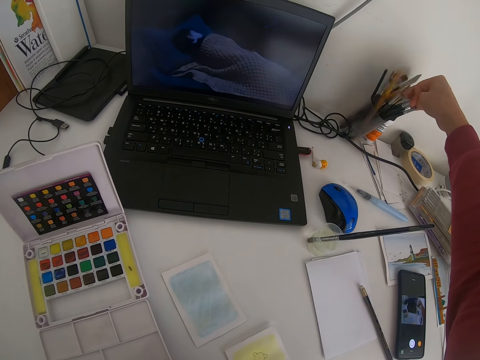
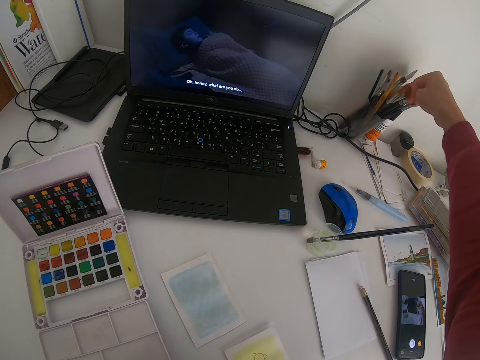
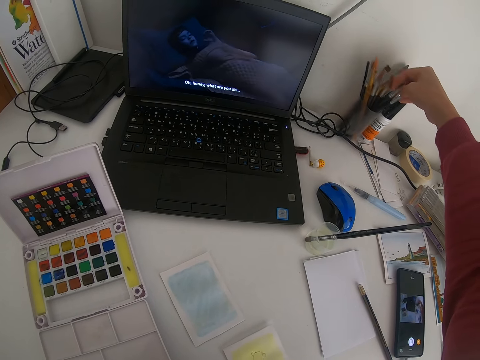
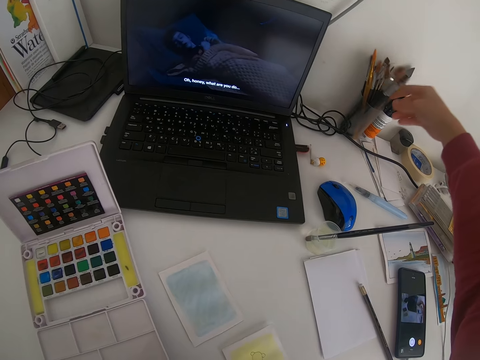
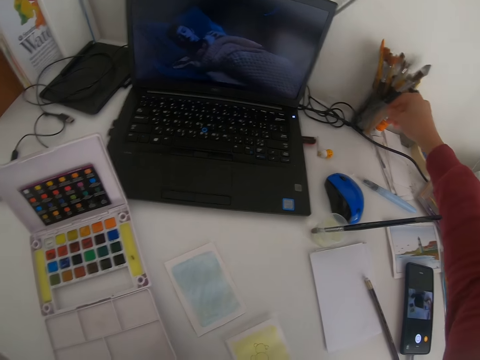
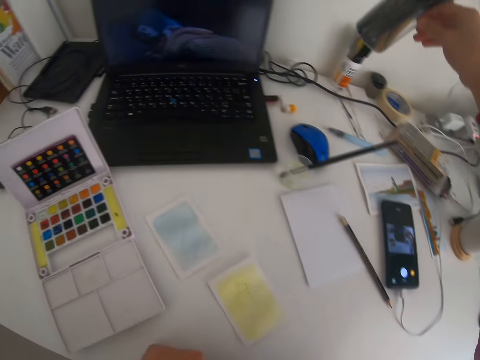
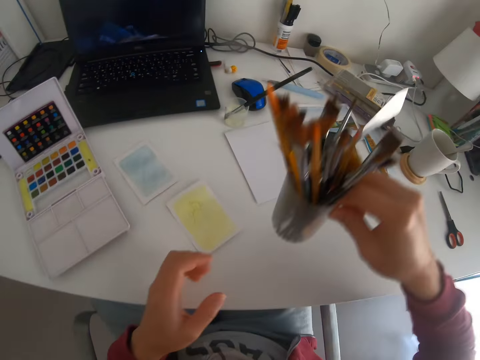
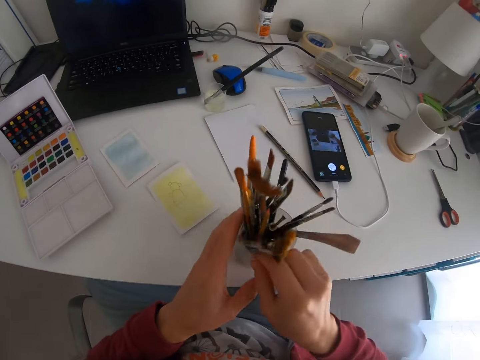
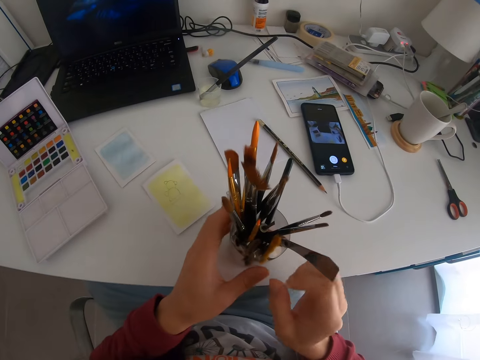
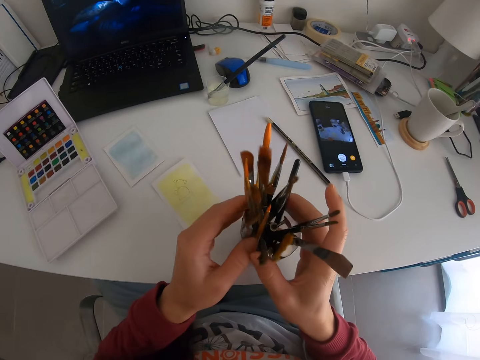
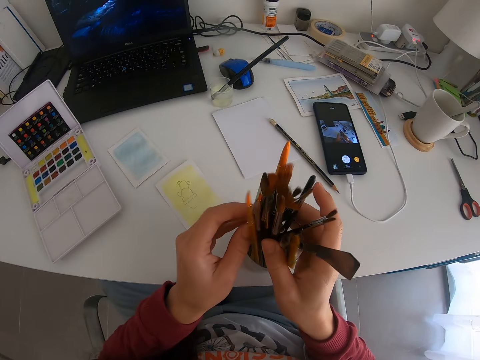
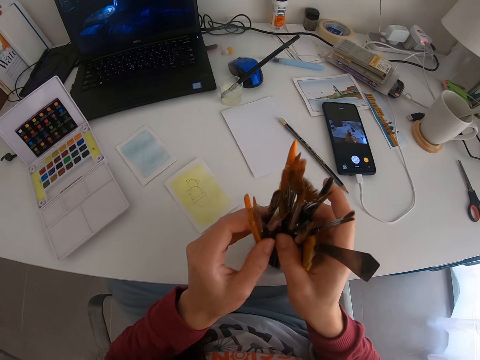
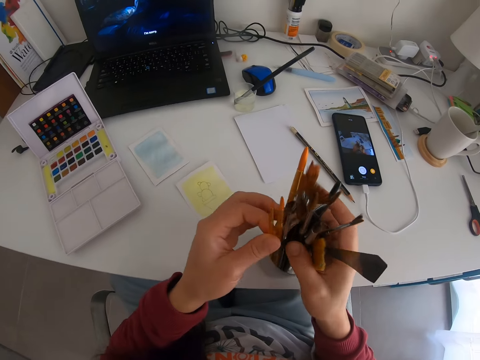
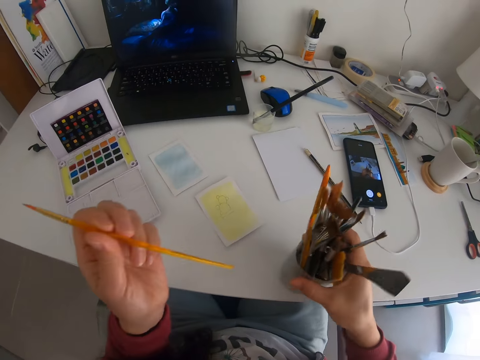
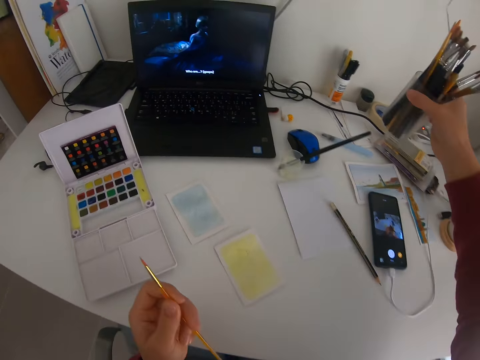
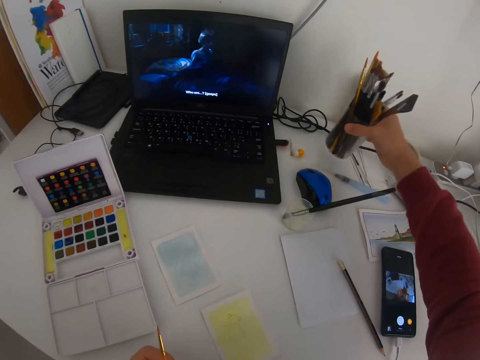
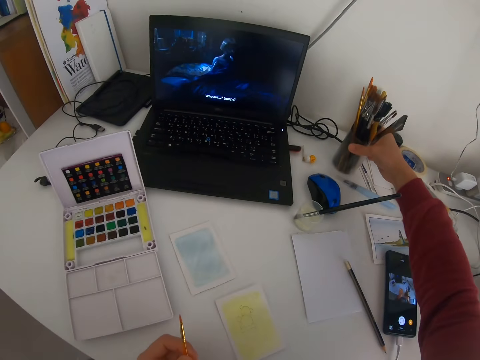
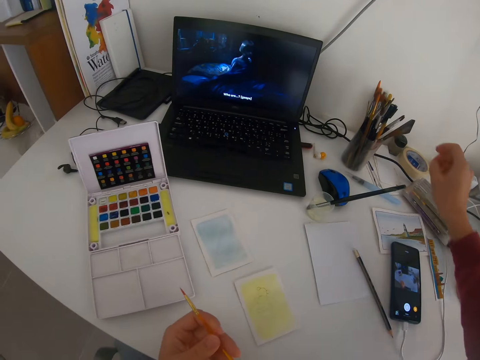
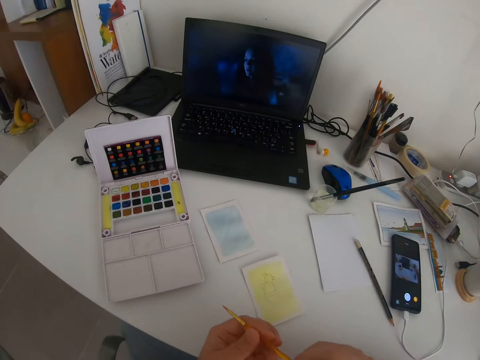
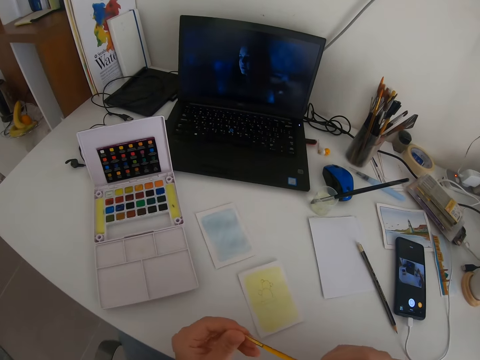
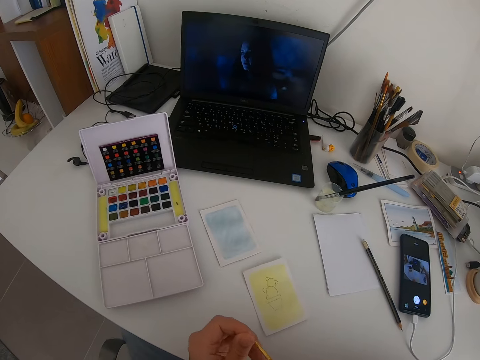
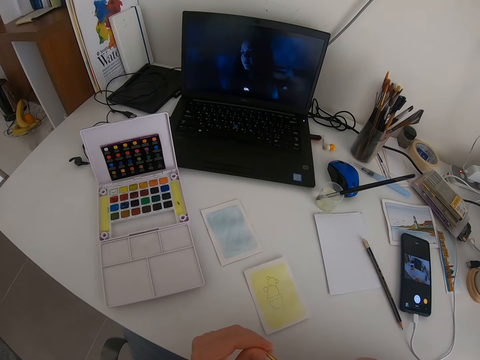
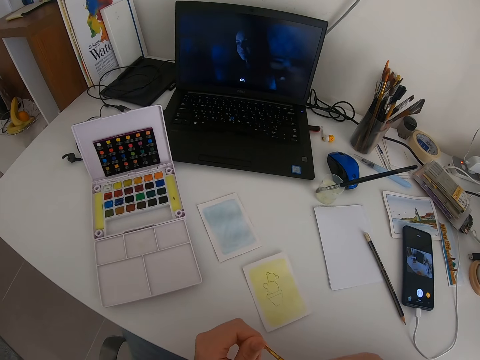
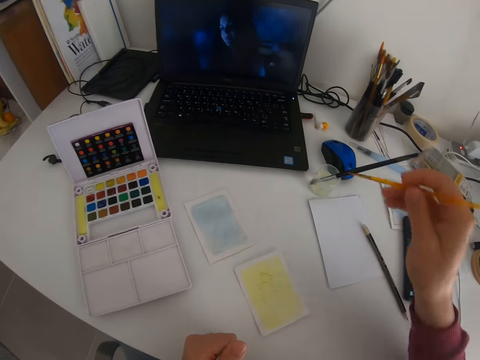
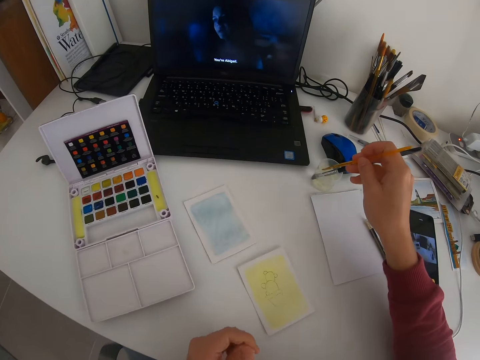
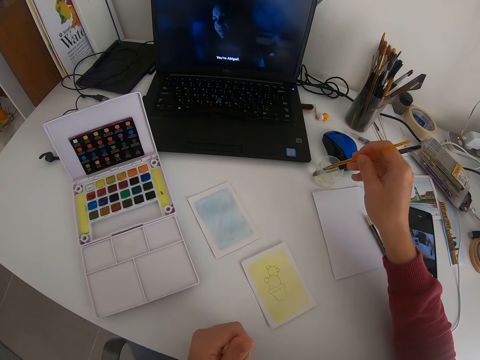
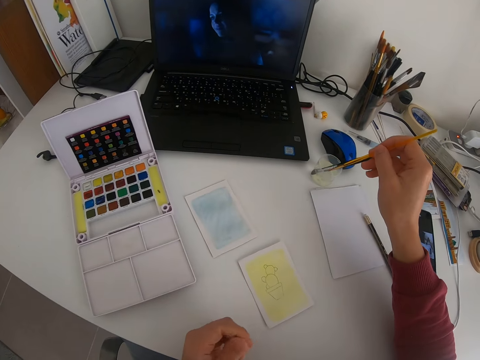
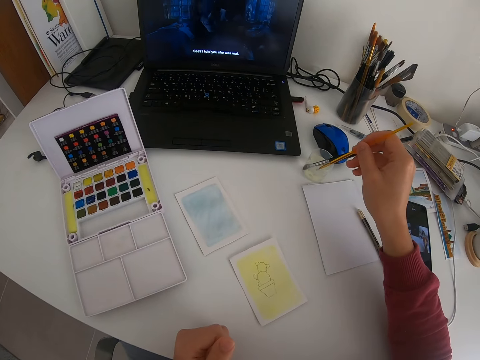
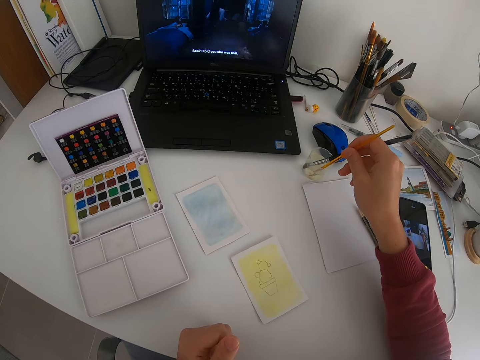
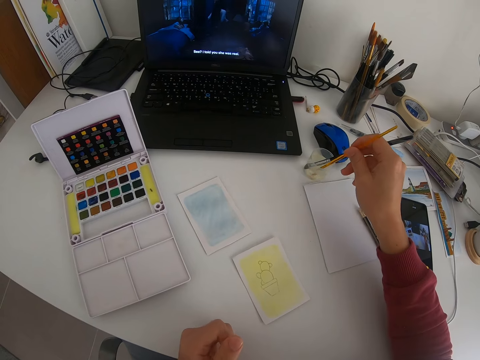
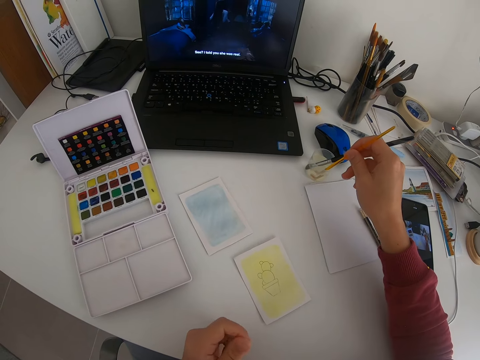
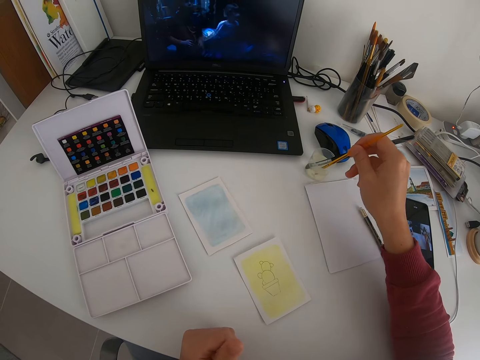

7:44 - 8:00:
The camera wearer puts her hand around the paint brush container. She takes the paint brush container. She puts the container or paint brush on the table. She touches the brush. She takes one of the paint brushes. She picks up the container. She returns the paint brush container to its place on the table. She holds the paint brush with both hands. She dips the paint brush in the liquid.

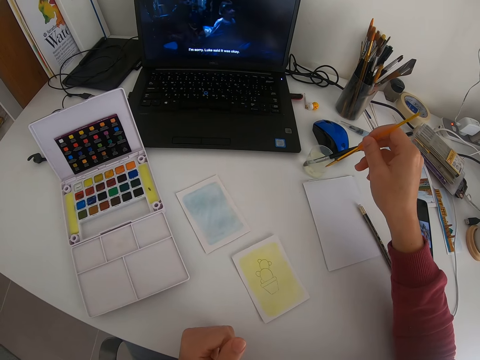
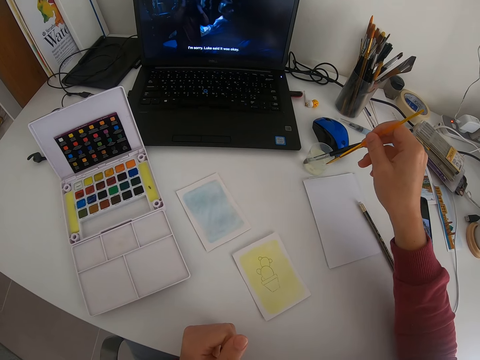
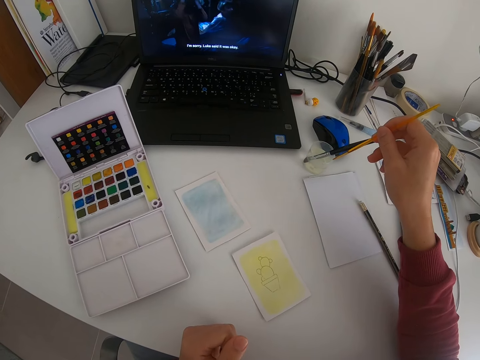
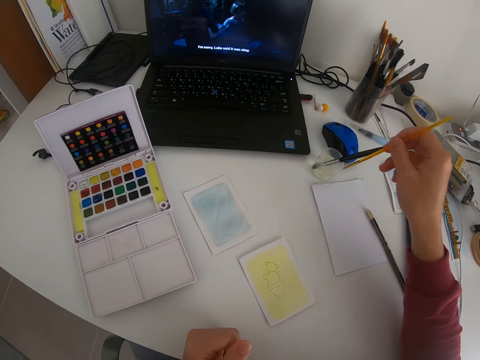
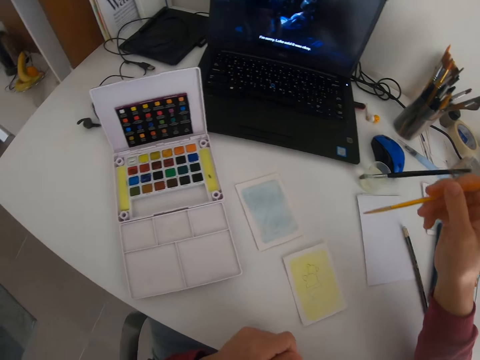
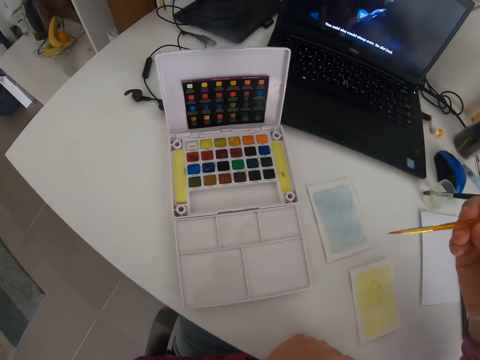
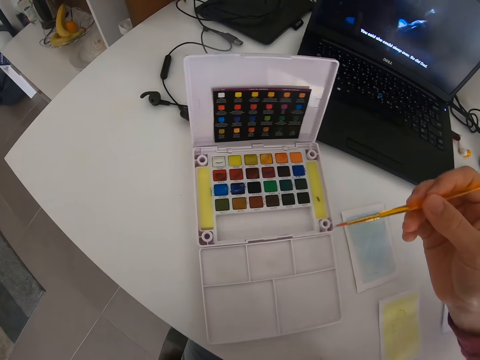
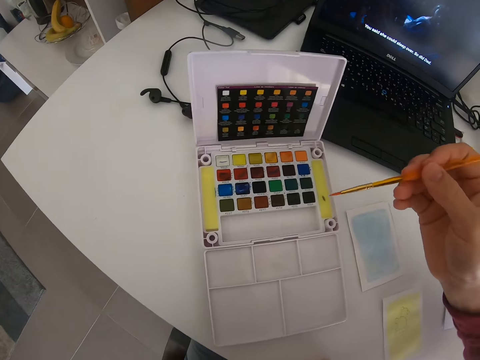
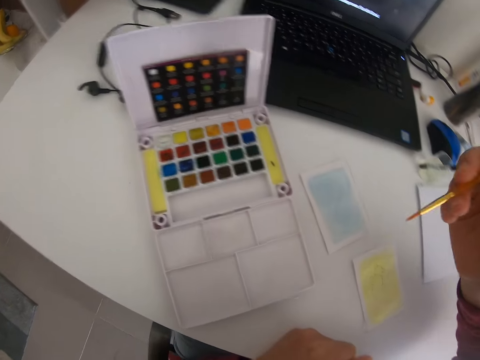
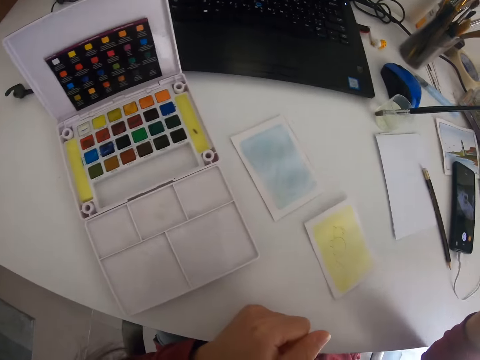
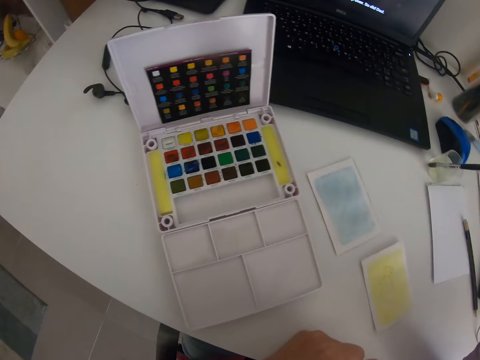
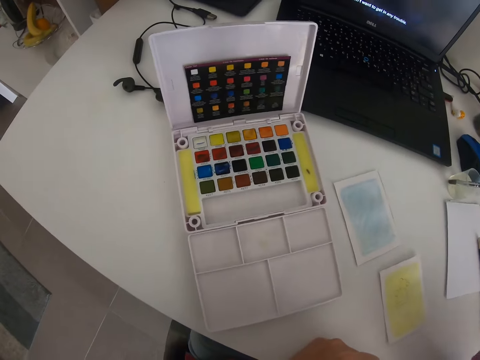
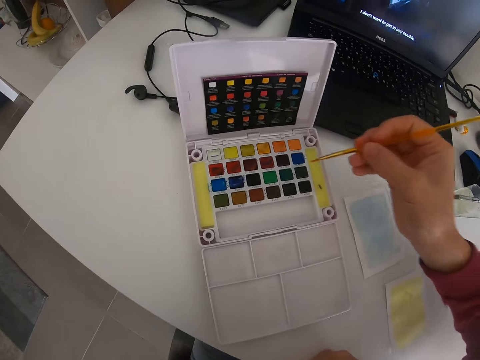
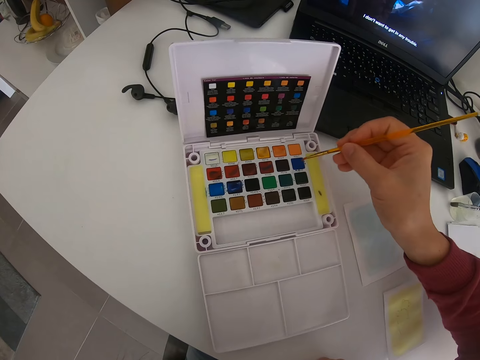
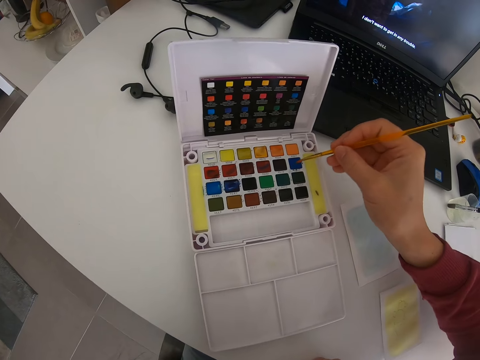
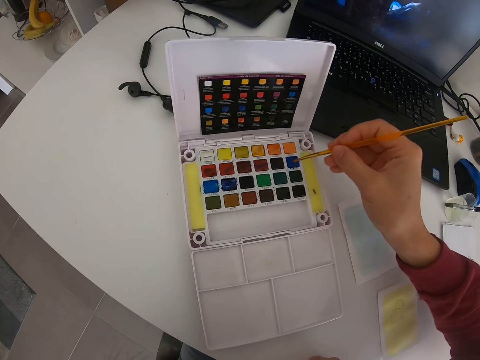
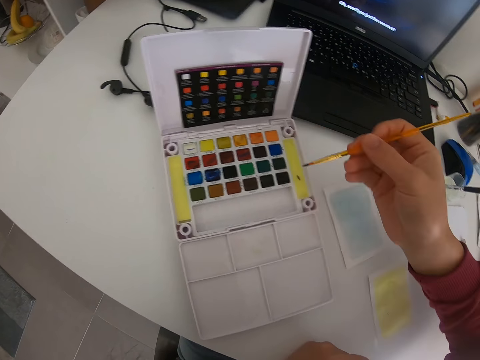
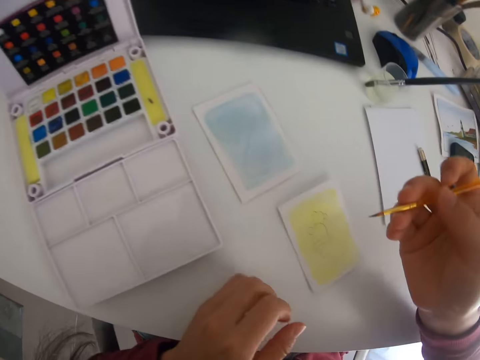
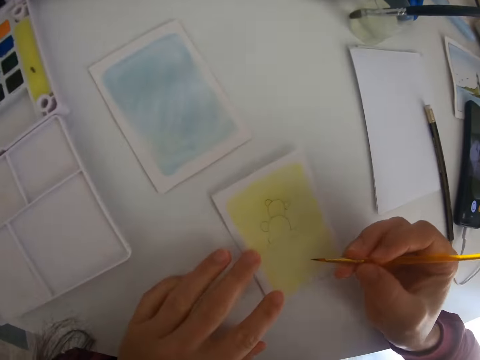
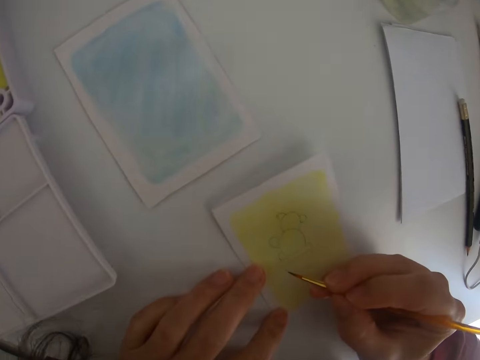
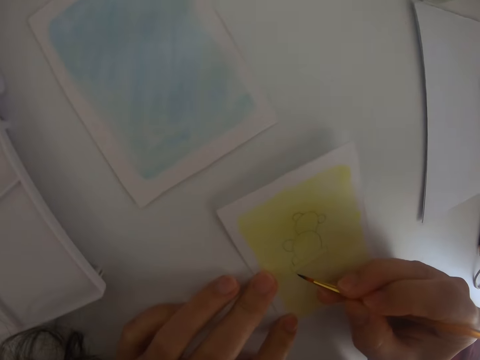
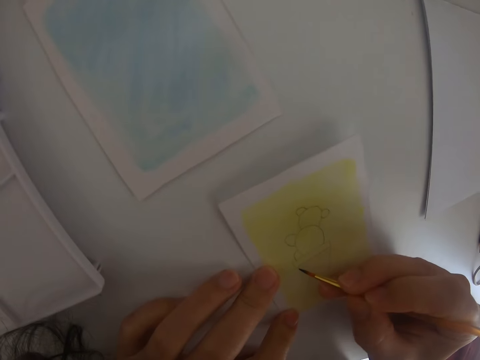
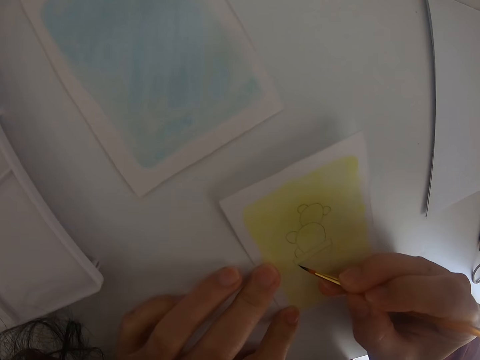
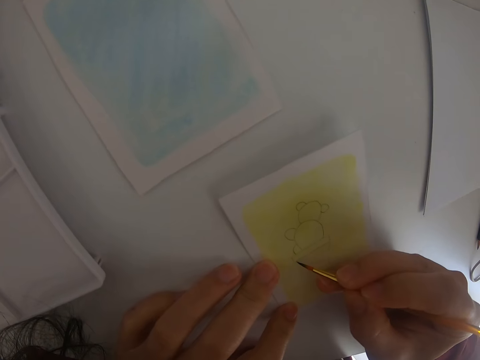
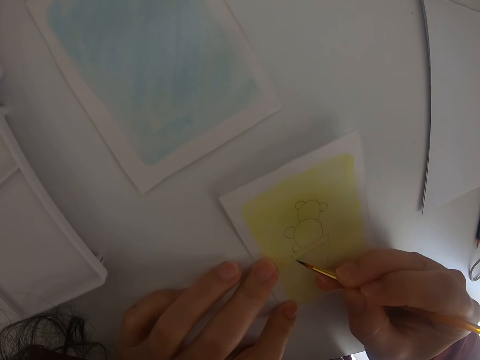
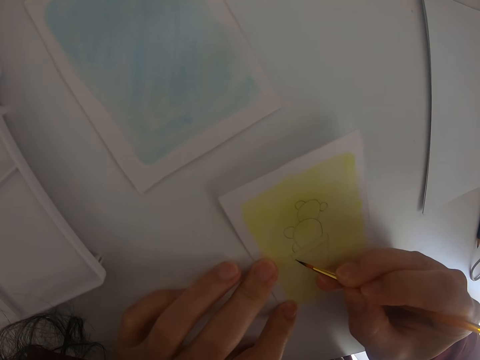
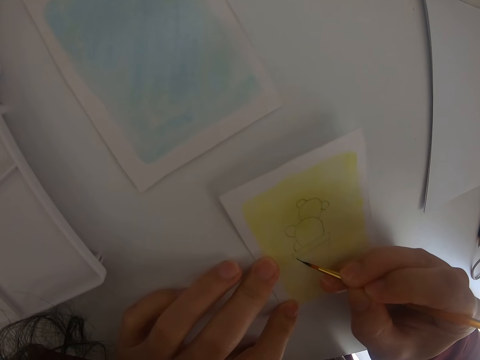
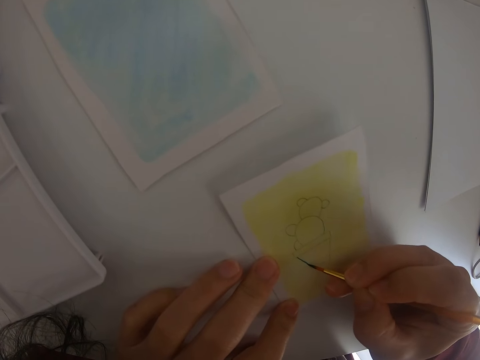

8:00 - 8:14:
The camera wearer removes the paint brush from the container with the liquid. They rub the paint brush on the palette paint. They paint. They remove the brush from the palette paint. They draw.
